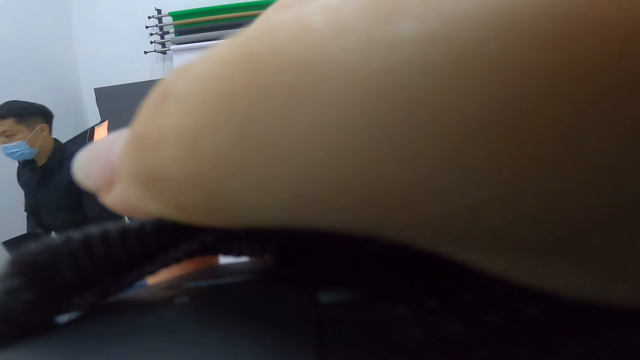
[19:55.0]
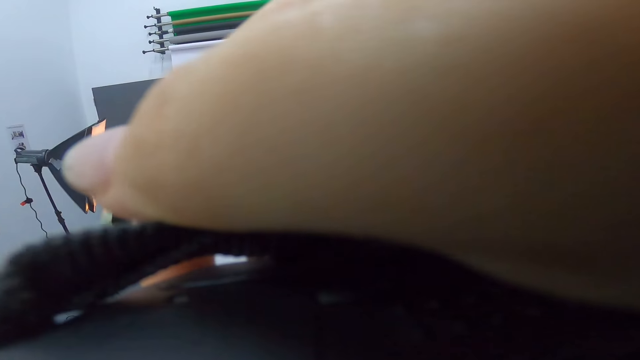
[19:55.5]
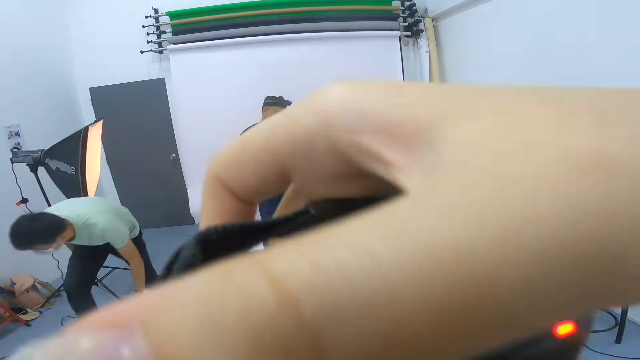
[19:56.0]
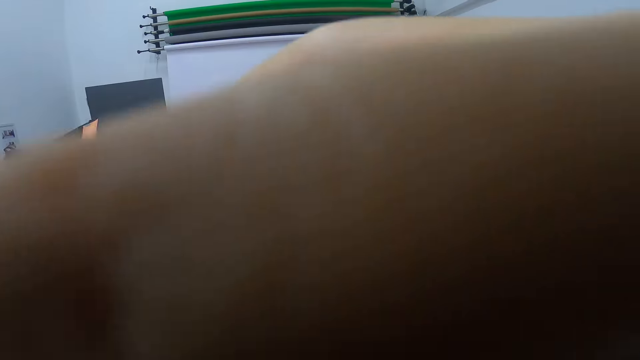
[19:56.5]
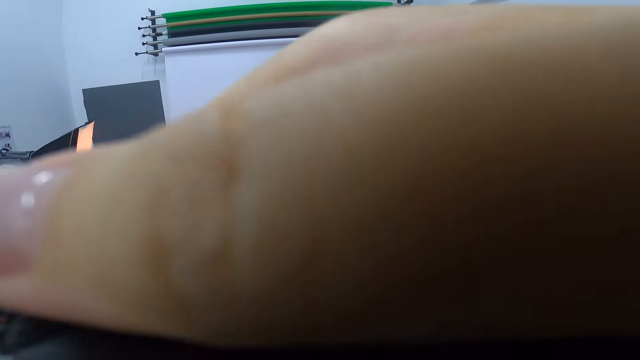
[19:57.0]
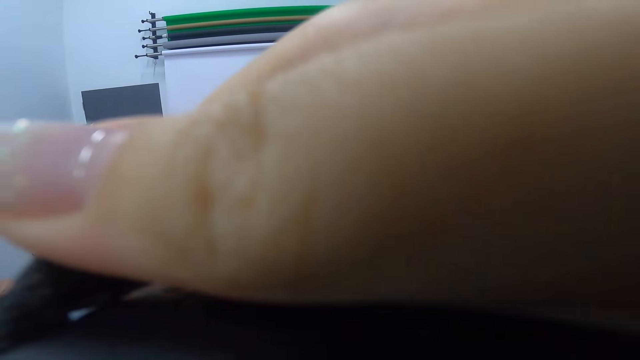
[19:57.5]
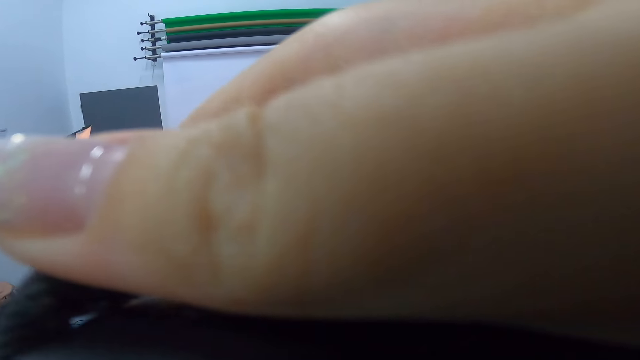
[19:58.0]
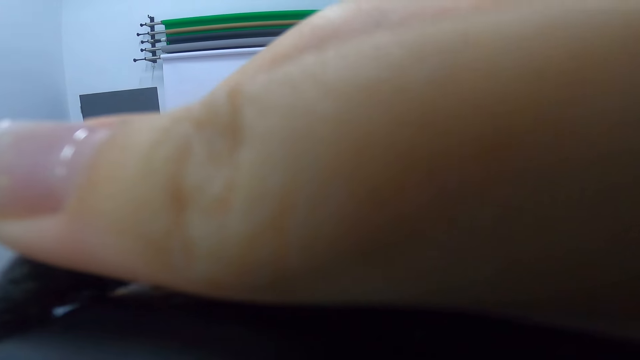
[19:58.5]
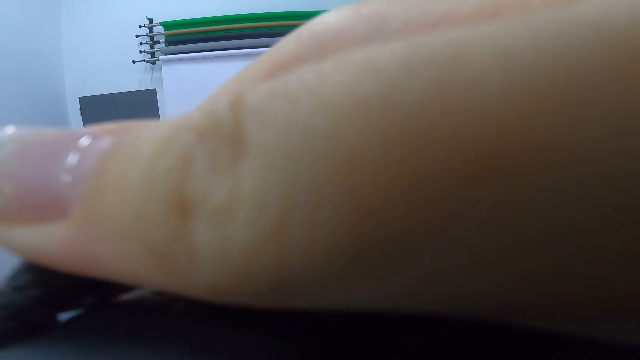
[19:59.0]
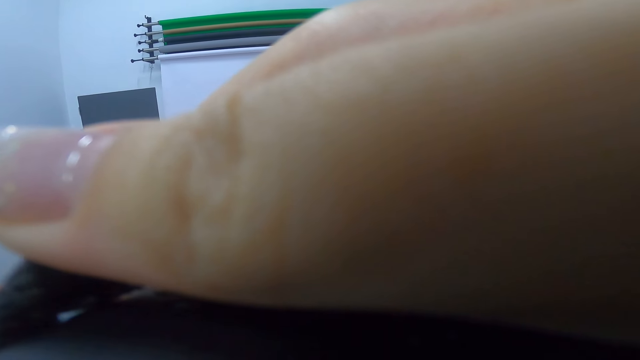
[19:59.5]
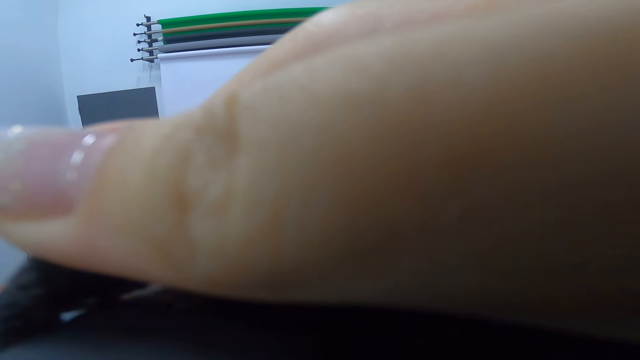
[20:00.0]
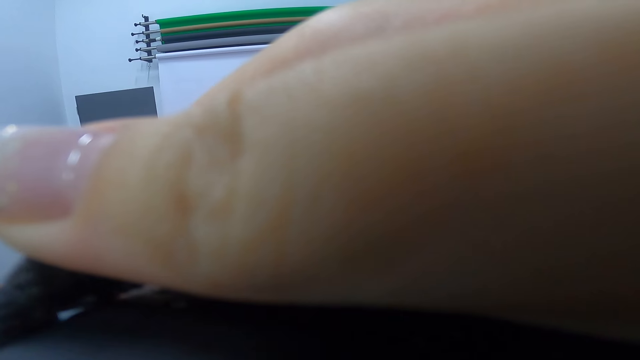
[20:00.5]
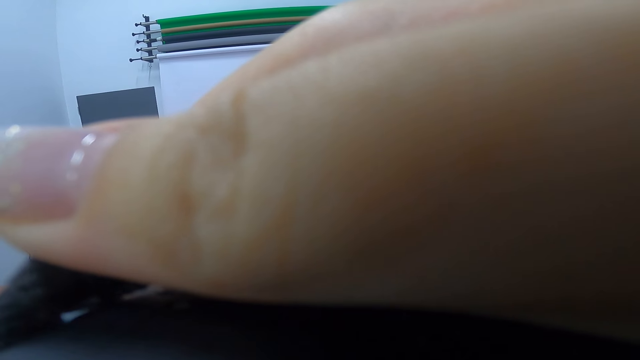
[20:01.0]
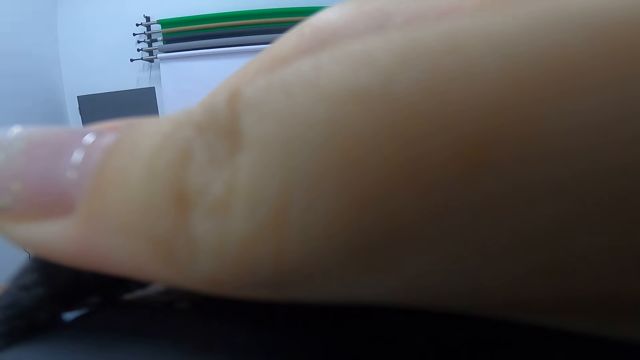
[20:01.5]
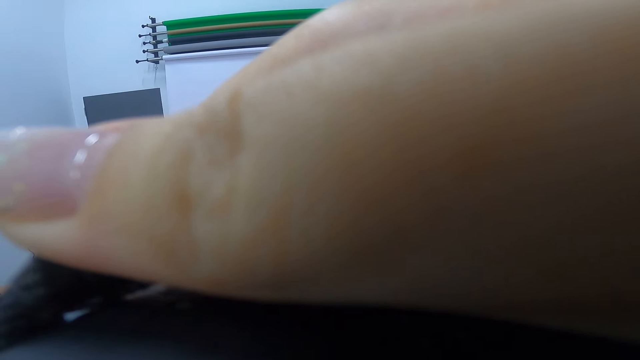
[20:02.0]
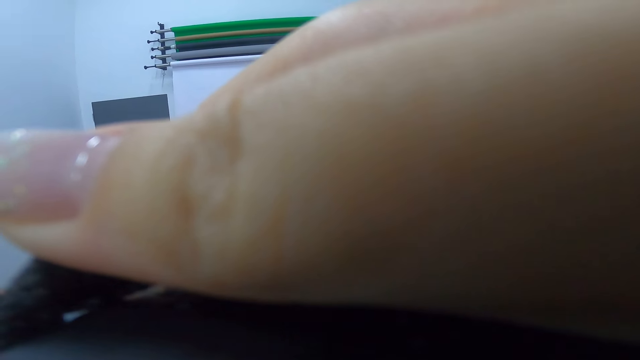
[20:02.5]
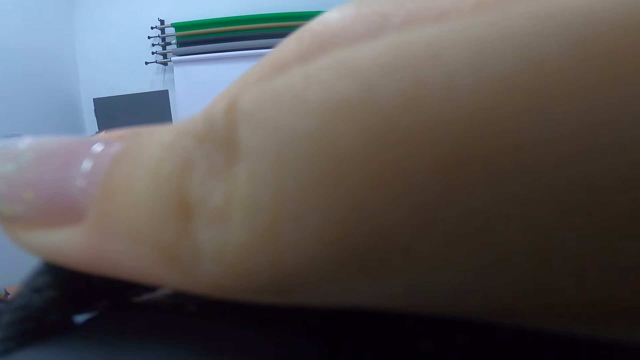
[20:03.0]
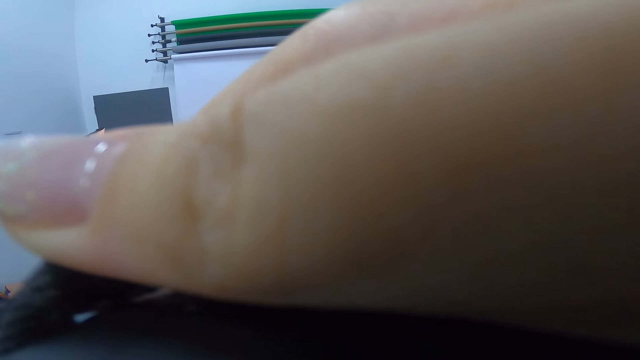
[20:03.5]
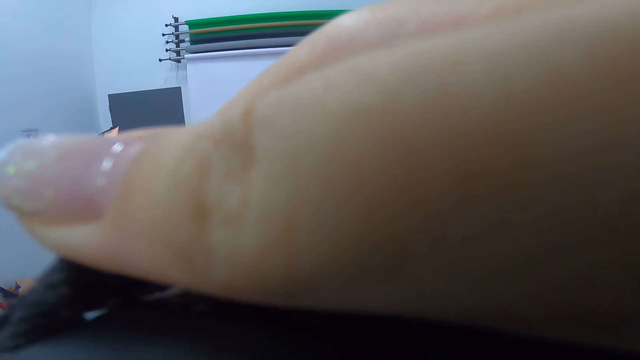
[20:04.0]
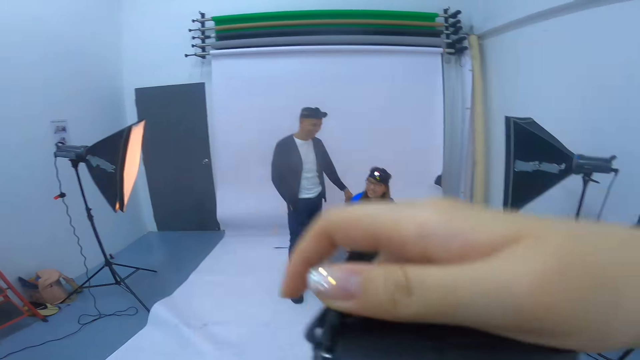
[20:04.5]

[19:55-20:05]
A man walks past the camera wearer. The camera wearer takes a caption of a person with another person. They use the camera. Another man walks past the camera wearer. The camera wearer uses the camera. They take a caption of the person with the other person repeatedly.

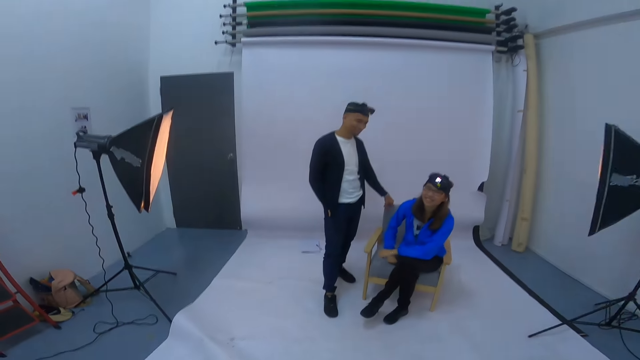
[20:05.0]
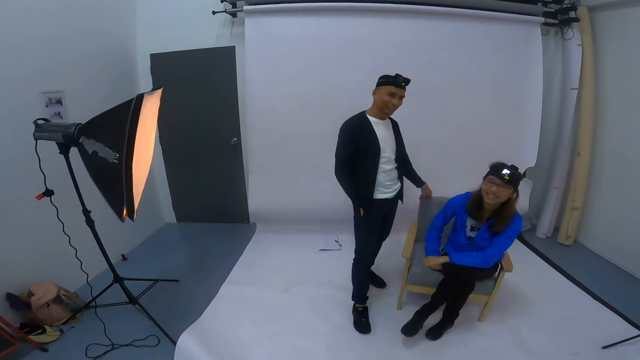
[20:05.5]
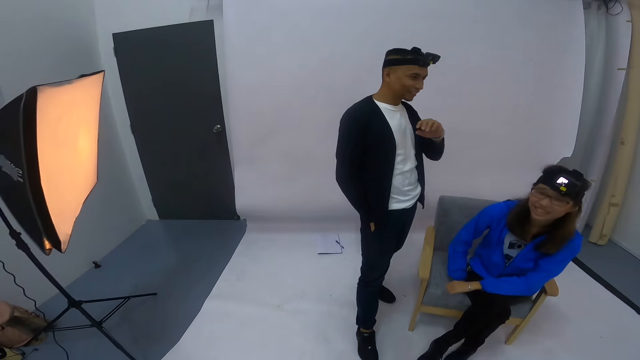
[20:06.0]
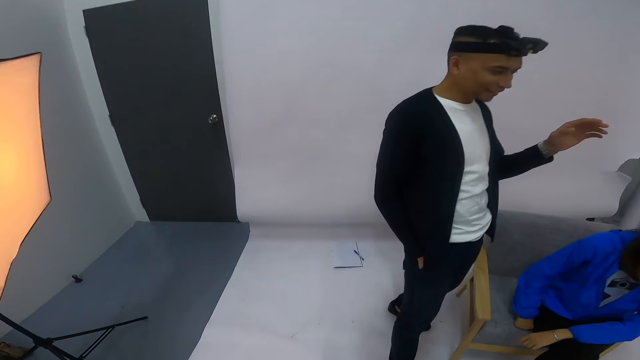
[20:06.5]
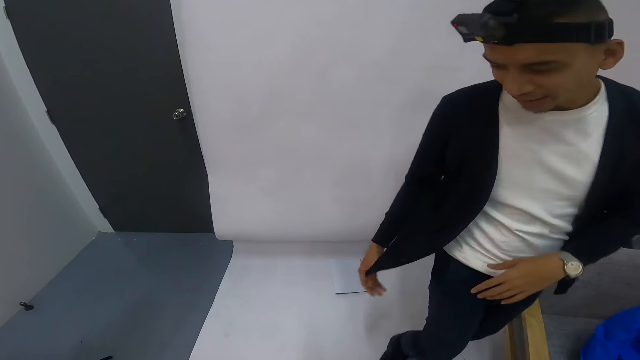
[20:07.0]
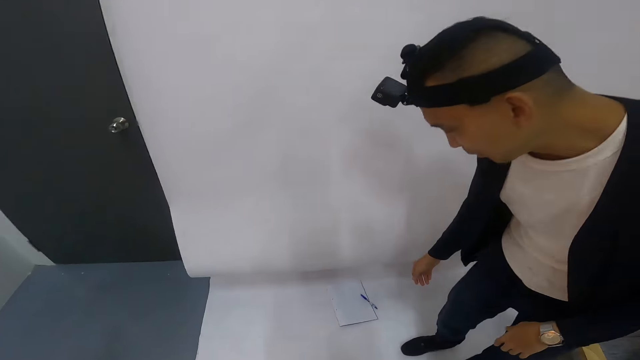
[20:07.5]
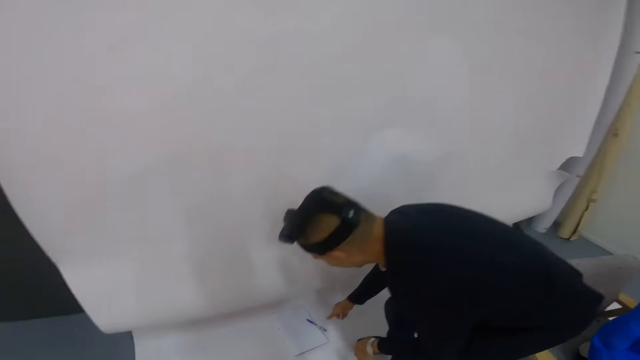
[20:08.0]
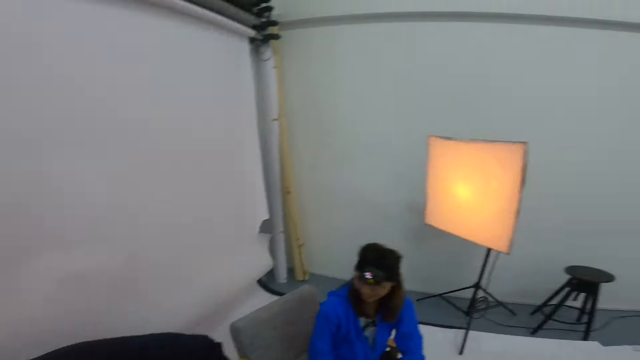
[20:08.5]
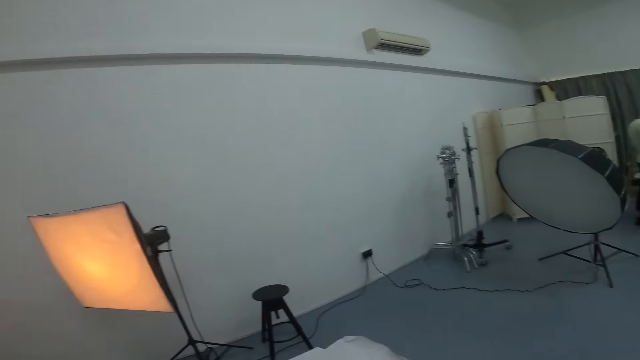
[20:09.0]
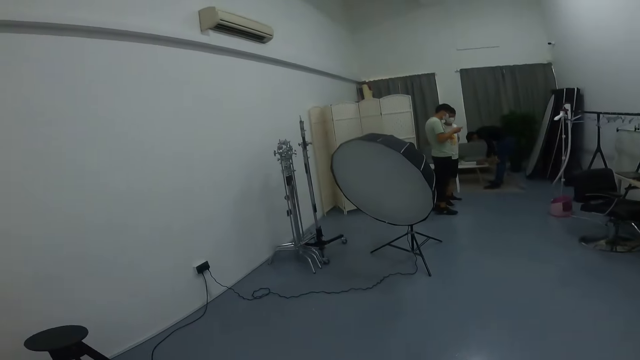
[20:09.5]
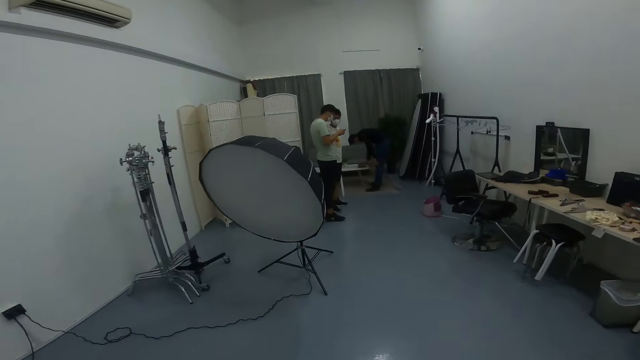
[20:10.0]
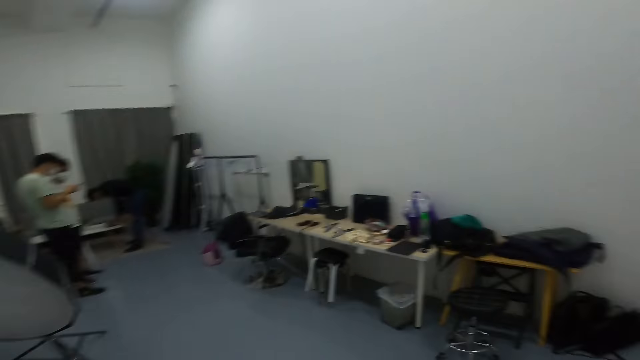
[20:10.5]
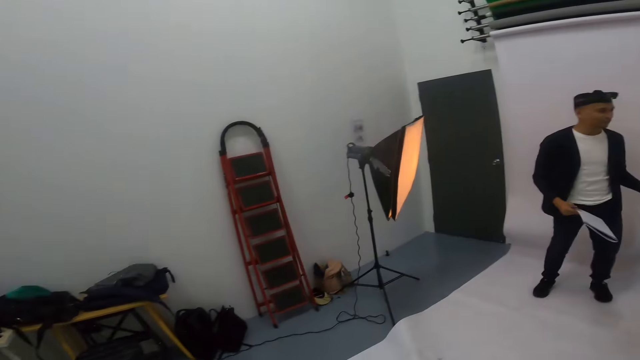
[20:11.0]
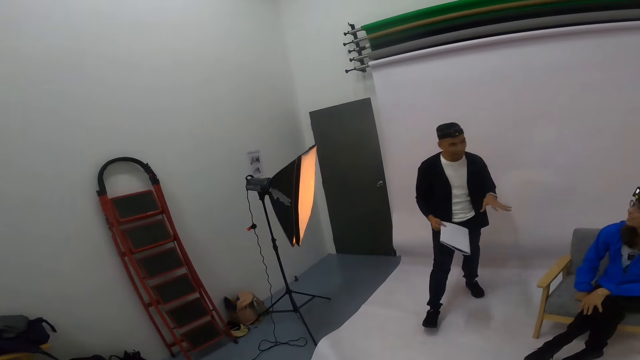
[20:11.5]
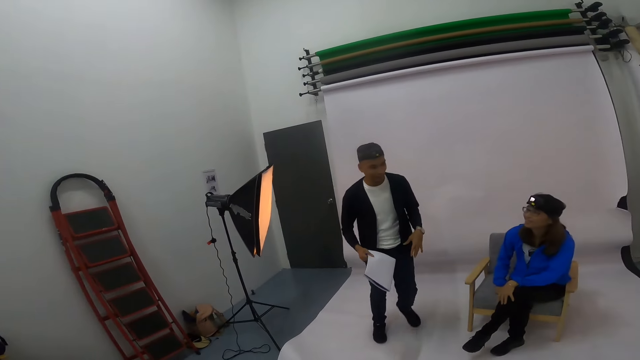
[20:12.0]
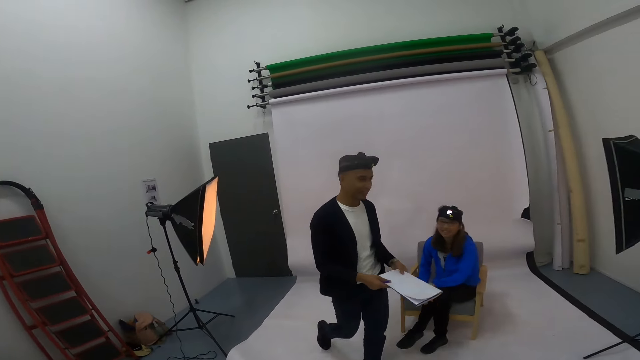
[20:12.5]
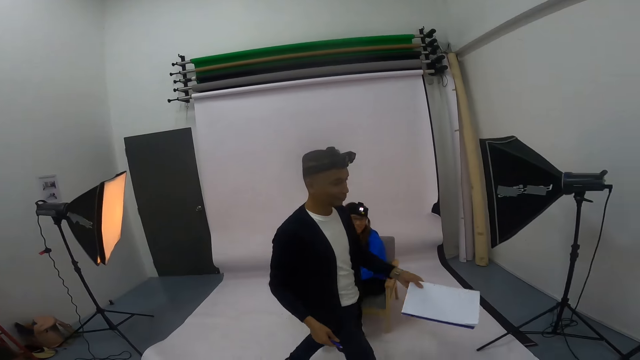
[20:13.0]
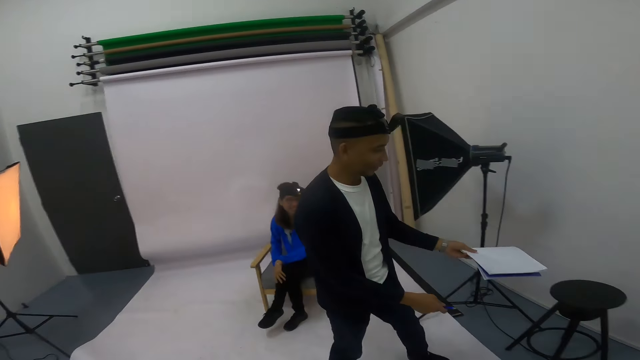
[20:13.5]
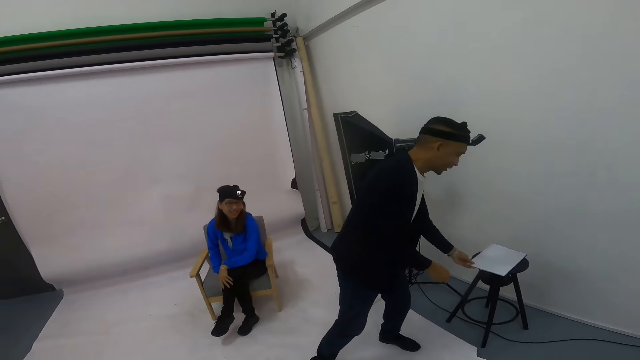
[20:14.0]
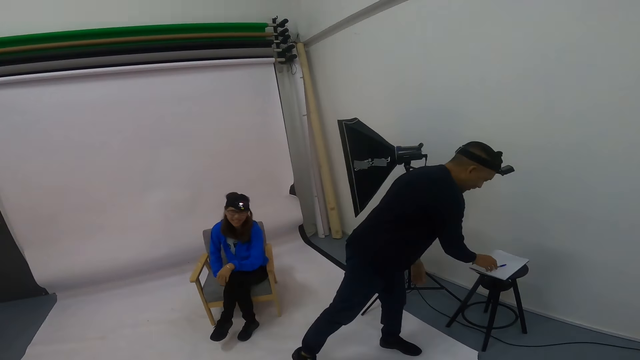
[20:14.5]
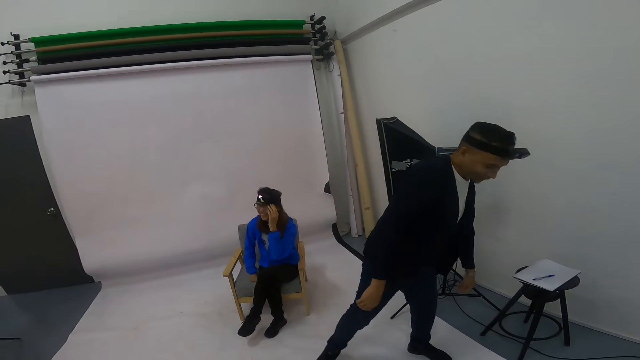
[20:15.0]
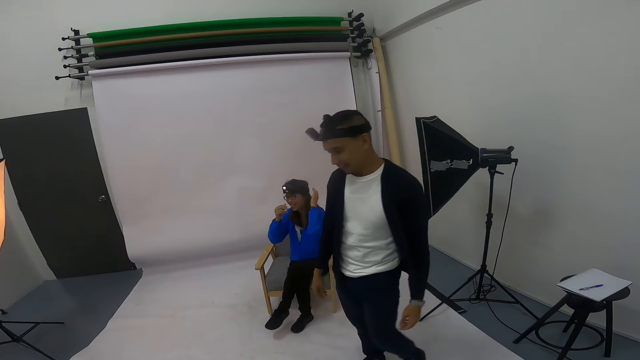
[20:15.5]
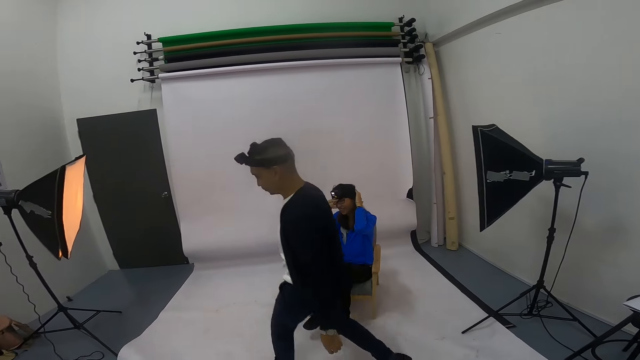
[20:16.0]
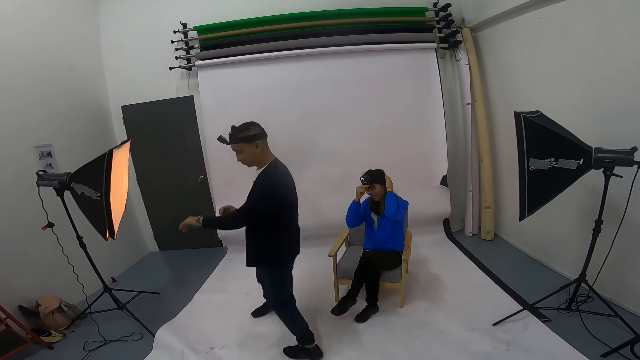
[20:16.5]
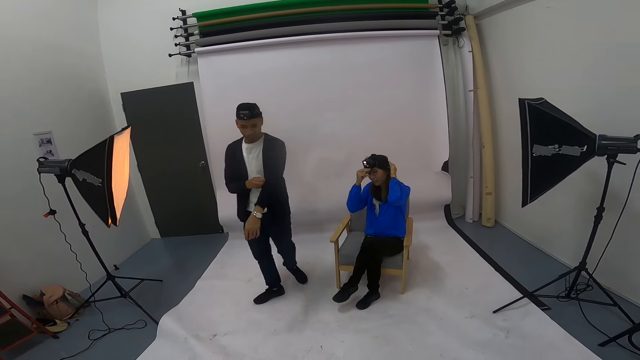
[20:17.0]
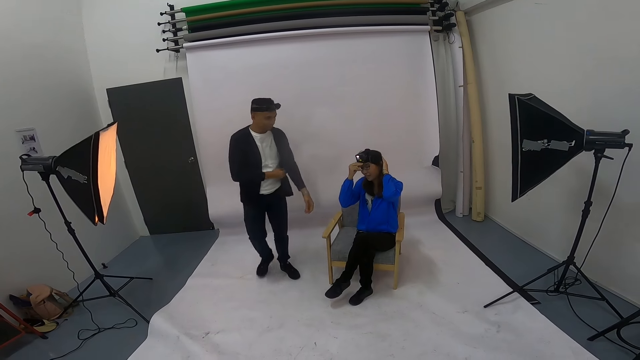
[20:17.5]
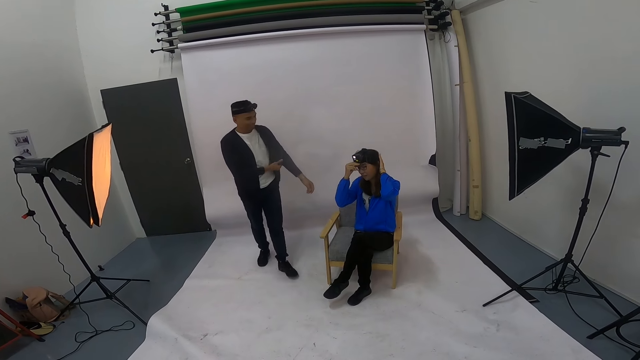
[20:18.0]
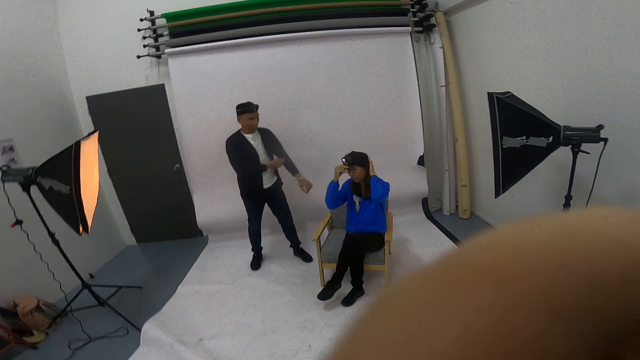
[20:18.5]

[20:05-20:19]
A woman looks at the camera wearer. A man lifts his left hand from the chair. The man gestures at the camera wearer. The man turns to the left. The man bends towards the book and pen. The man picks up the book from the floor. The camera wearer looks around the room. Another man stands beside another person. The camera wearer looks around the room. The first man gestures at the woman. The man walks towards the woman. The man puts the book on the stool. The man puts the pen on the book on the stool. The man turns to the right. The man walks forwards. The man pulls his sweater sleeve. The man folds the sweater arms up. The man moves backwards. The woman holds a camera. The man looks at the woman. The man stands behind another person.
